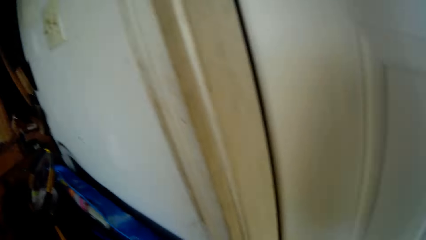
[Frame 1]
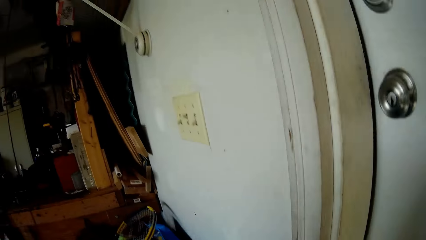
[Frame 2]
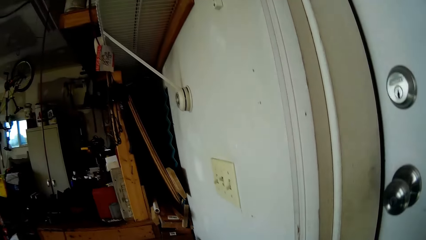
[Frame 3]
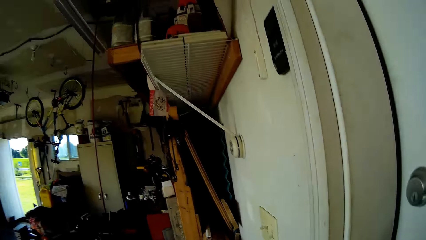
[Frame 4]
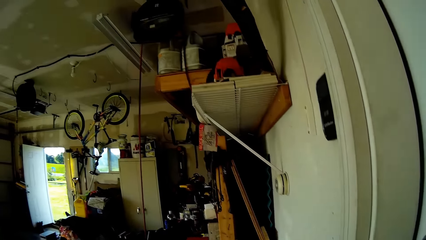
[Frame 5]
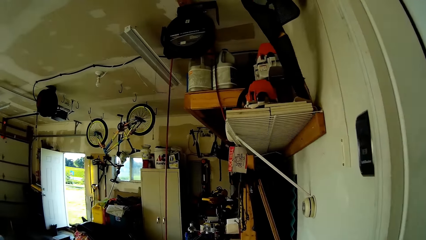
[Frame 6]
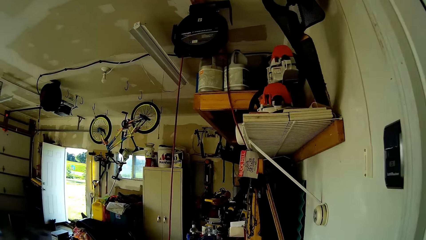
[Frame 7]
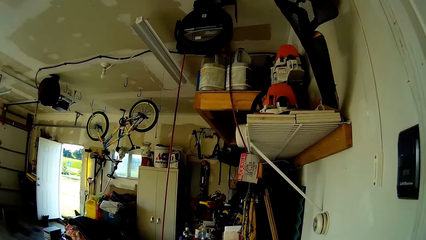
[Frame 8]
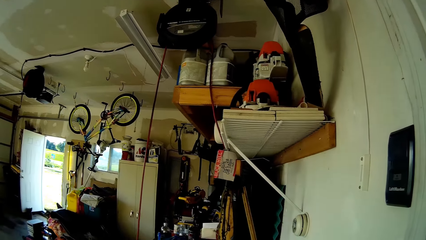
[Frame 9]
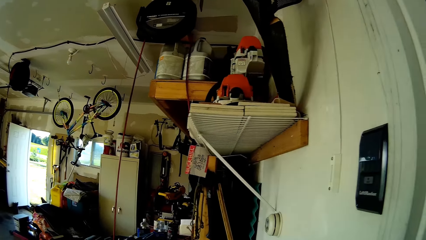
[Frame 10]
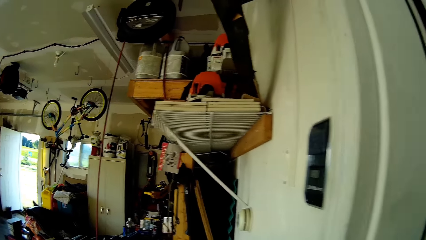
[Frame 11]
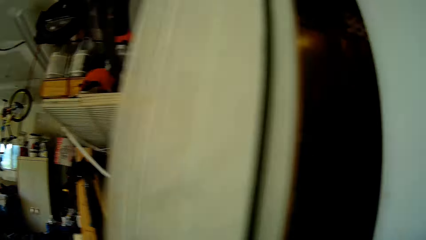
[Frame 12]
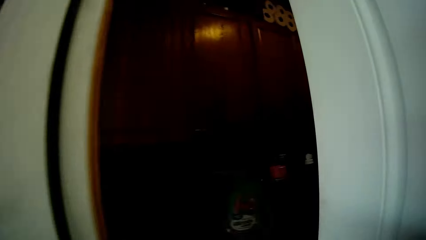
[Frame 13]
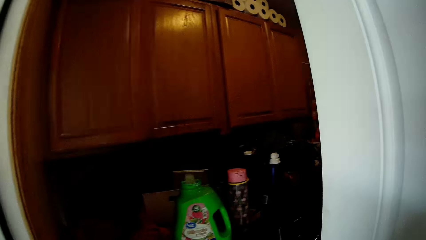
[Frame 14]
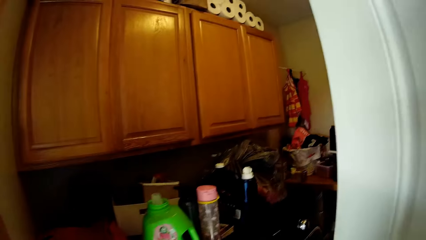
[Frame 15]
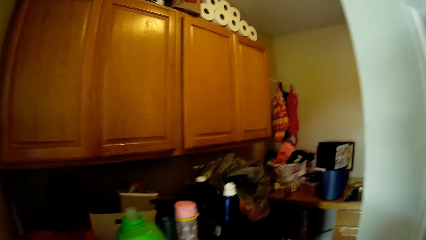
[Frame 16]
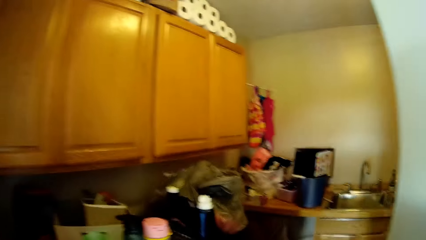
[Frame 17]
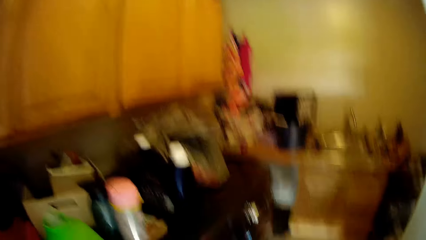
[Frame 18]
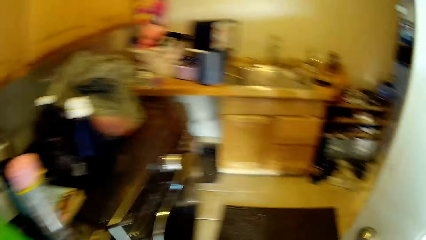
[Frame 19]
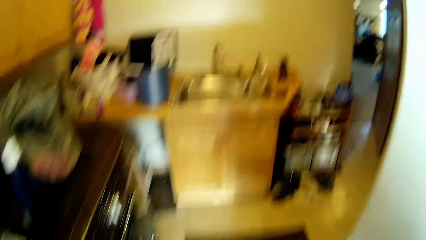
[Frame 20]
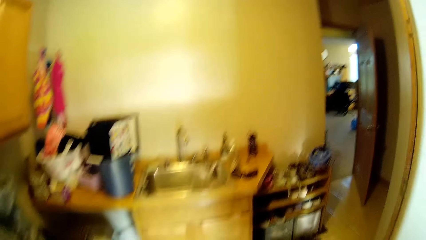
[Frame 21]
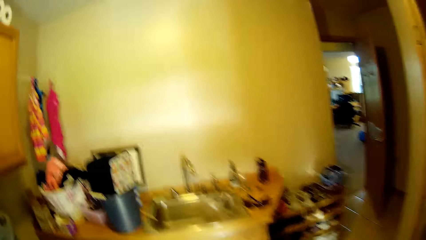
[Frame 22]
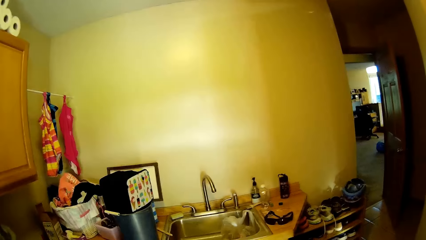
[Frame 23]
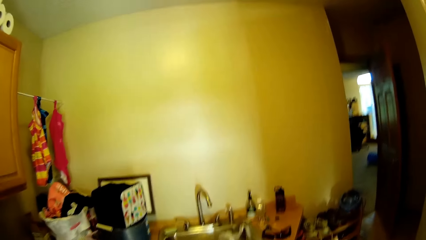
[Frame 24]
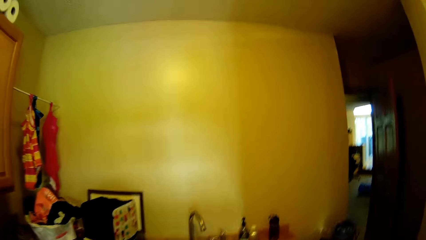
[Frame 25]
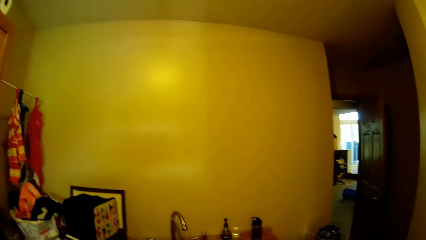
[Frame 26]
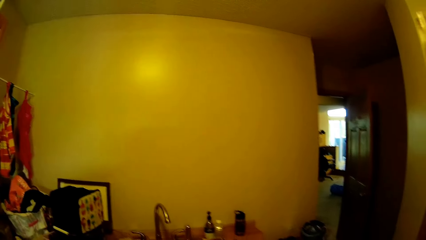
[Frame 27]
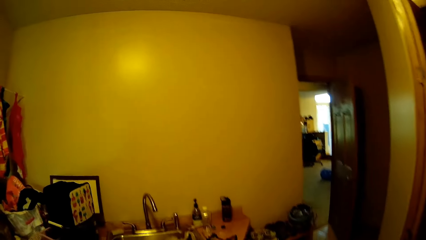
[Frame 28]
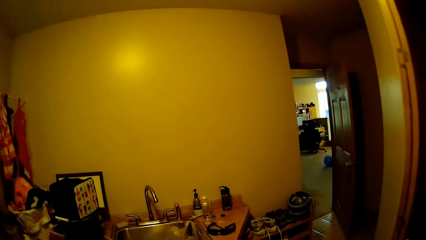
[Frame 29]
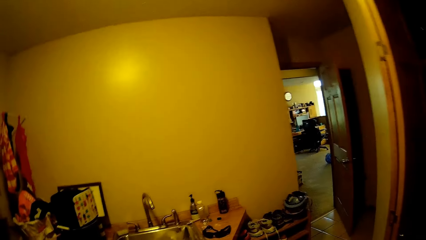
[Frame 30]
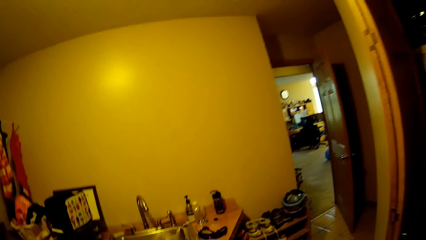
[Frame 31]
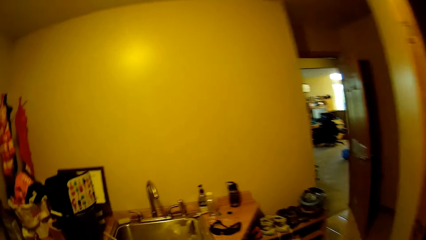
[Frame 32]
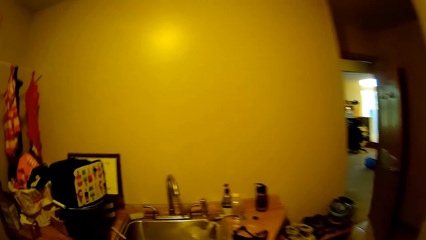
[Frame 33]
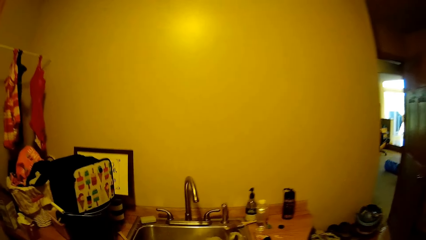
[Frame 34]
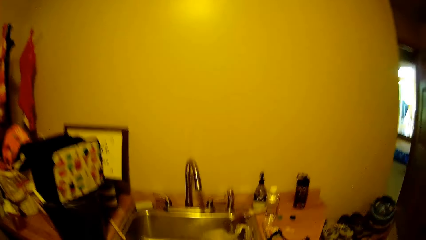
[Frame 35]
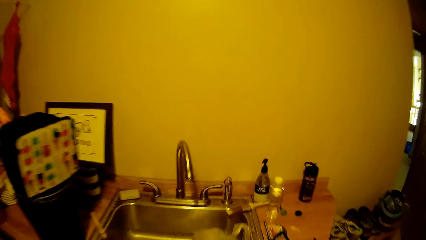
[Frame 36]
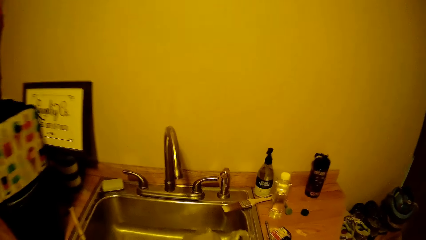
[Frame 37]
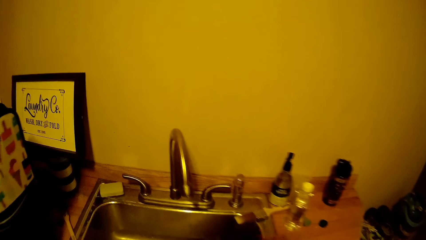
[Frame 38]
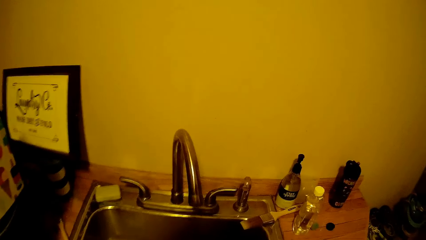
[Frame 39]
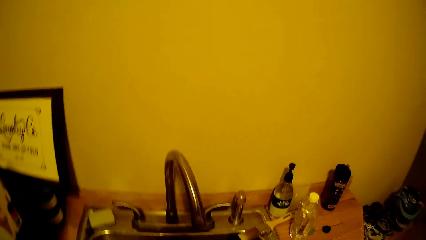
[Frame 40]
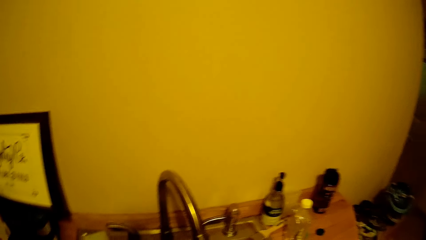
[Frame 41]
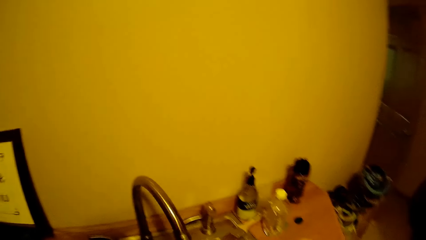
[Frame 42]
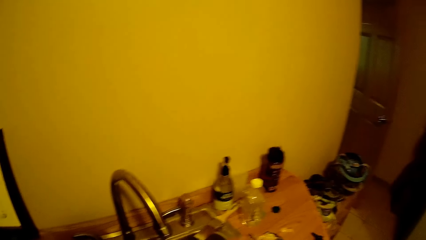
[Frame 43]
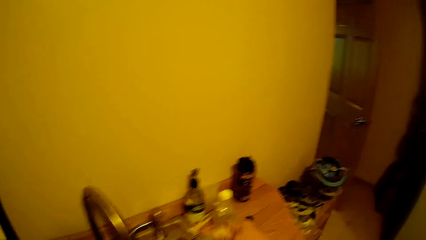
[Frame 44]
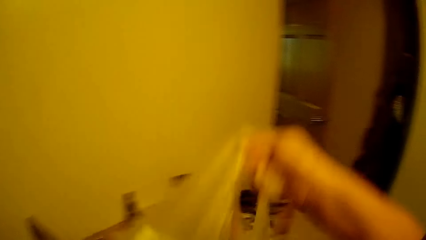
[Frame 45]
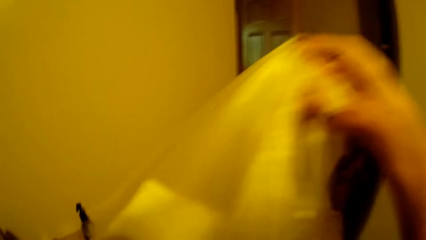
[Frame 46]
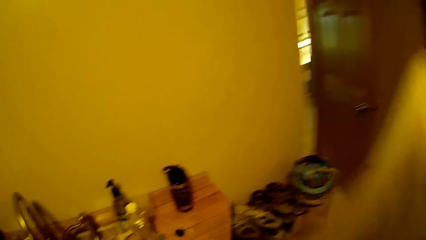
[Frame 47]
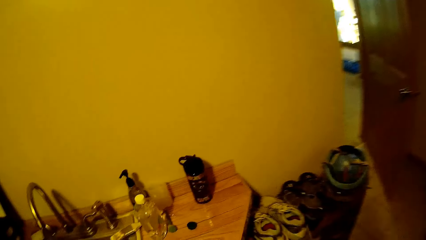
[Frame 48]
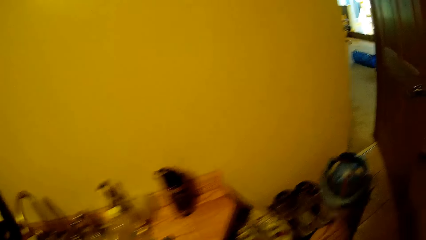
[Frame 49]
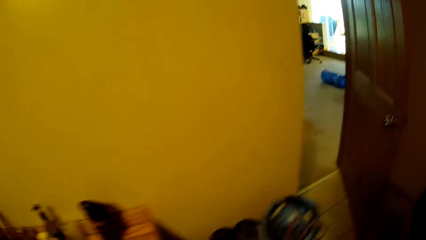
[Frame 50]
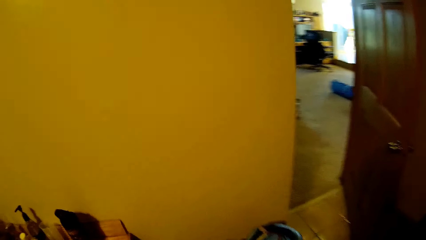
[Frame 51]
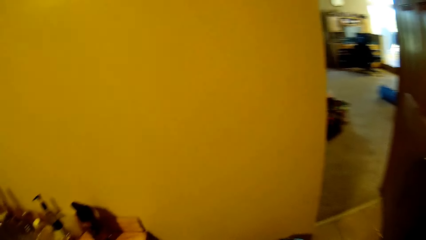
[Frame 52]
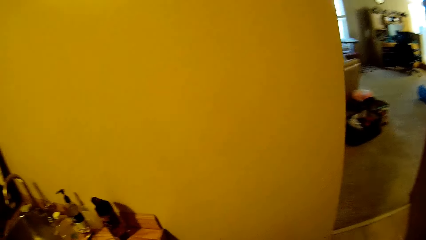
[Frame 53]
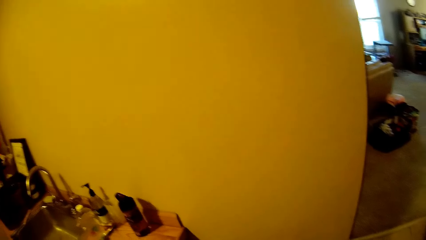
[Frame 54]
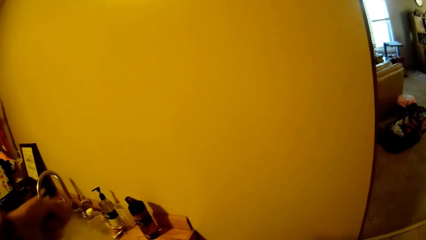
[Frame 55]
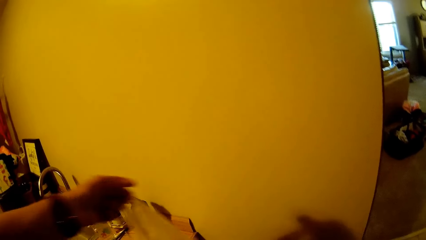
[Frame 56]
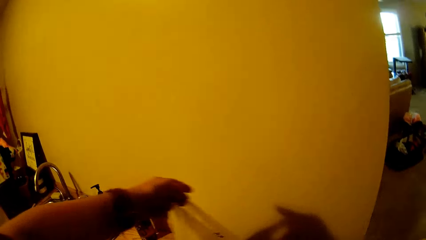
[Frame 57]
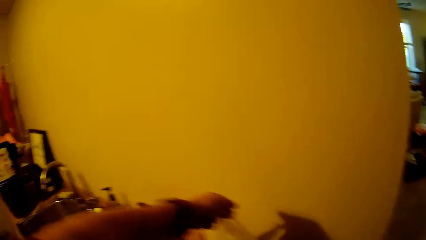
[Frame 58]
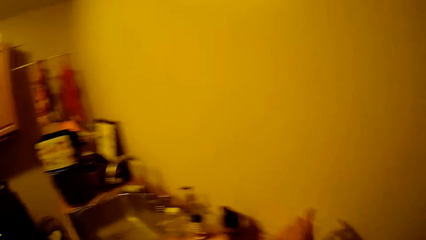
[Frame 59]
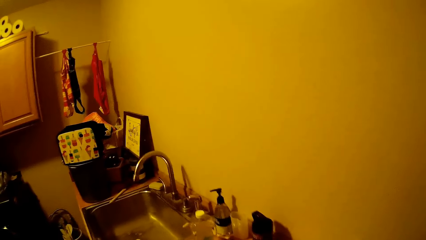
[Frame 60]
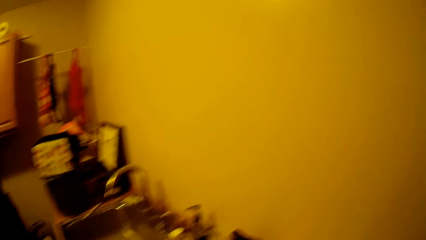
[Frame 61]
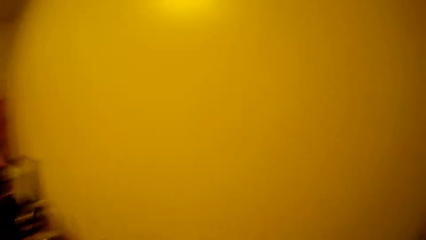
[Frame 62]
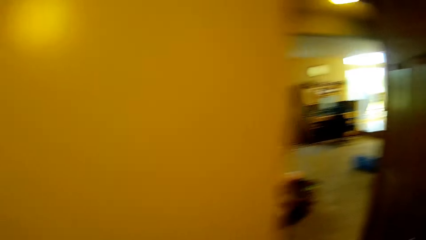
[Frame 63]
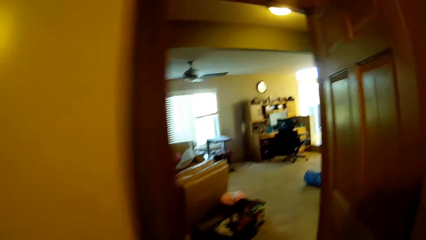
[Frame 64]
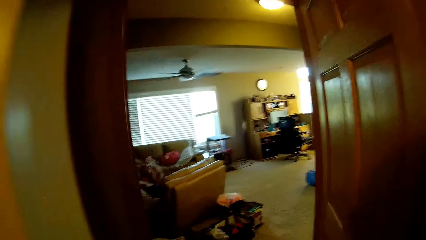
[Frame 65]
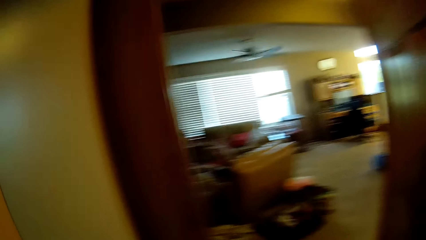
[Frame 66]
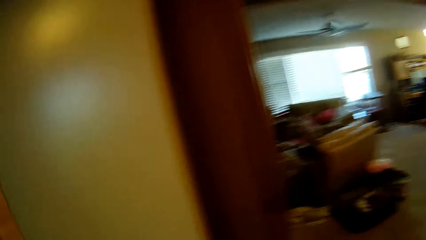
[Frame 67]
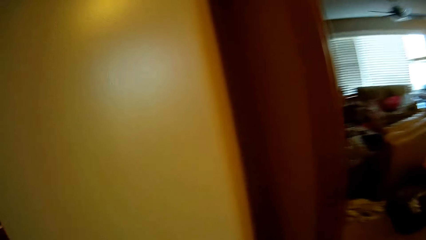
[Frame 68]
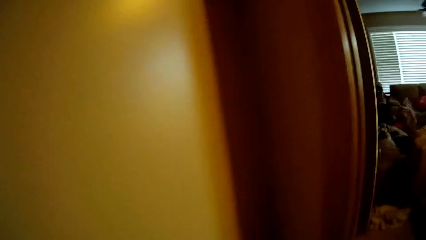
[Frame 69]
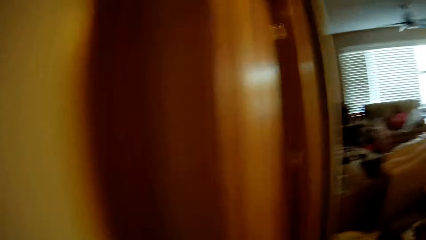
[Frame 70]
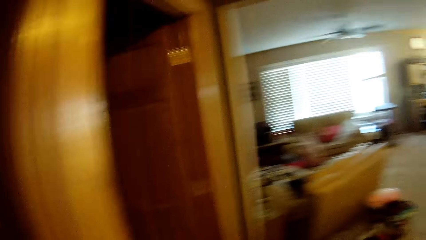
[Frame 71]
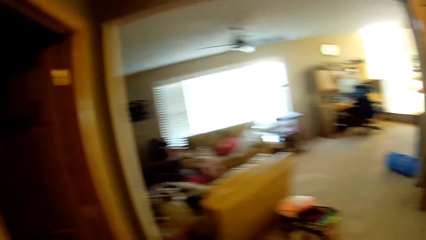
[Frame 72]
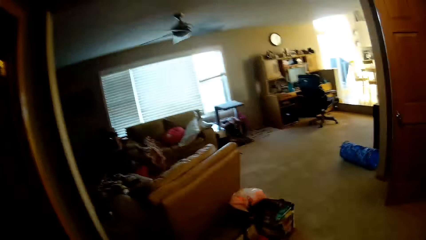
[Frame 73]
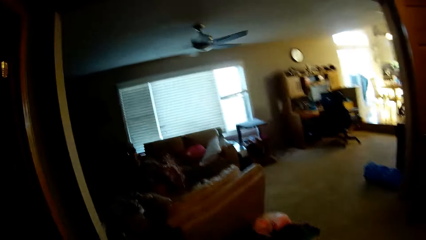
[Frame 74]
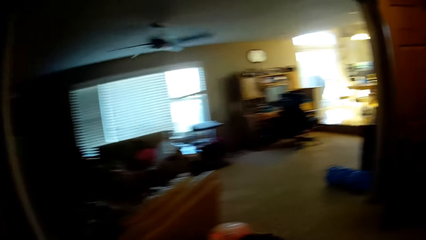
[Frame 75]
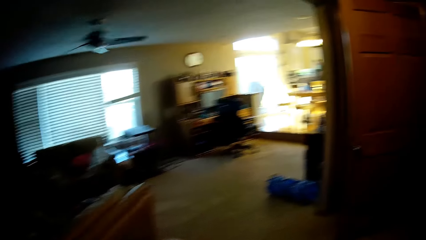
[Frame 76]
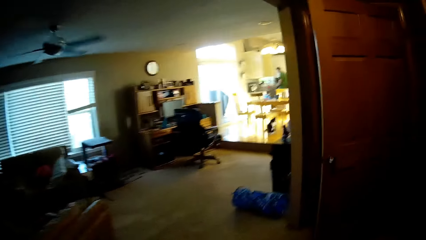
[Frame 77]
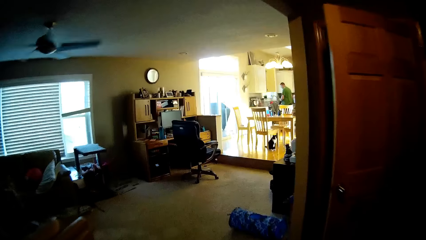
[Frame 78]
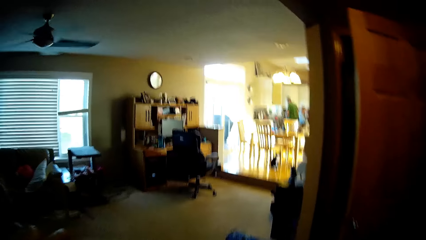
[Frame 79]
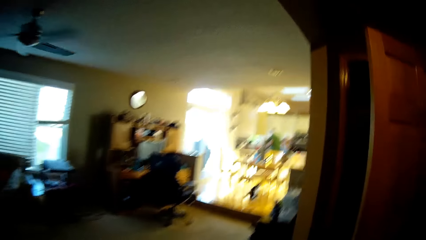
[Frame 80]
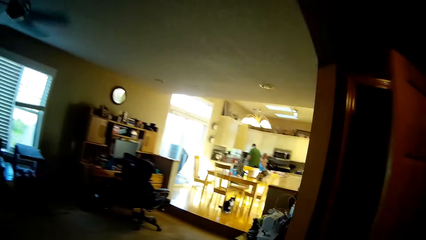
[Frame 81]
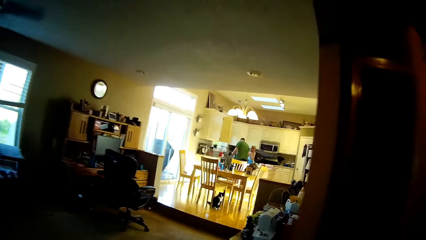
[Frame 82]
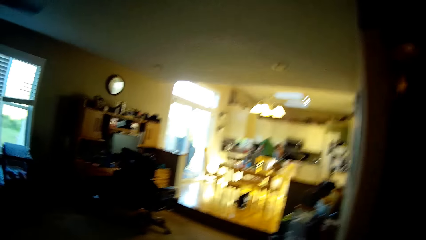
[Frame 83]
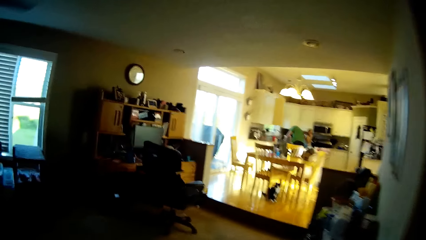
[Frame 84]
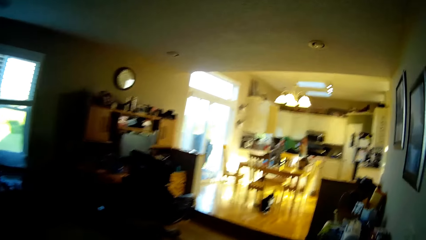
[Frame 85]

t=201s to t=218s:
The camera wearer opens the door. They walk towards the sink. They pick up the nylon bag. They walk around. They place the nylon bag on the floor. They walk around.
